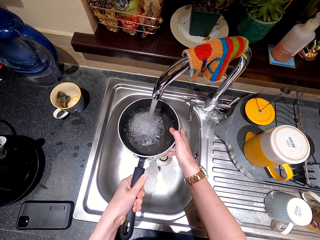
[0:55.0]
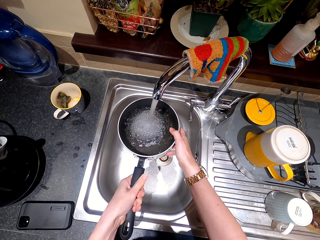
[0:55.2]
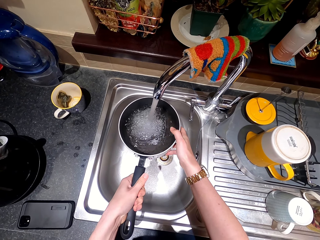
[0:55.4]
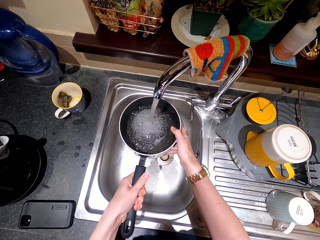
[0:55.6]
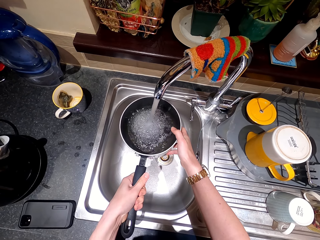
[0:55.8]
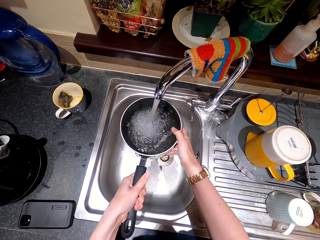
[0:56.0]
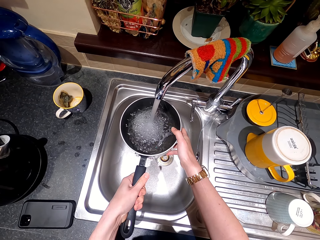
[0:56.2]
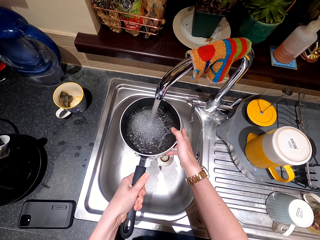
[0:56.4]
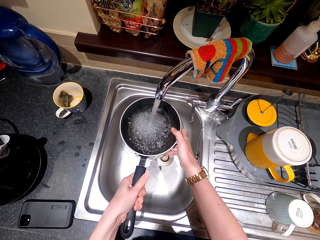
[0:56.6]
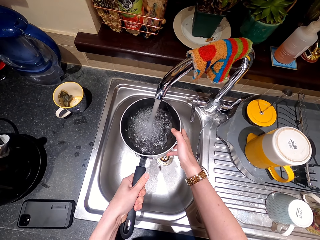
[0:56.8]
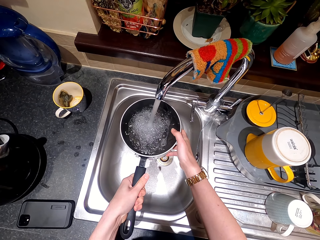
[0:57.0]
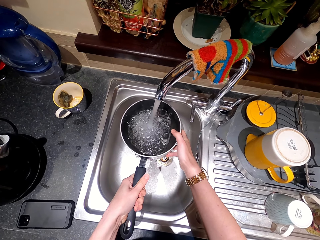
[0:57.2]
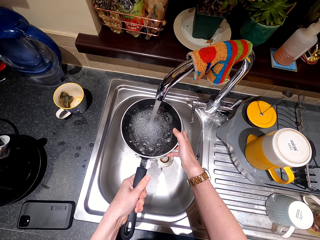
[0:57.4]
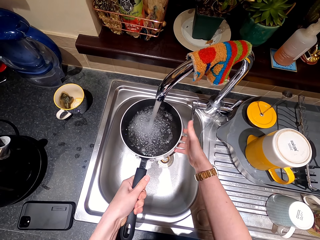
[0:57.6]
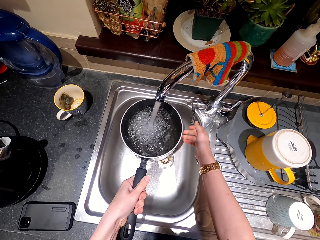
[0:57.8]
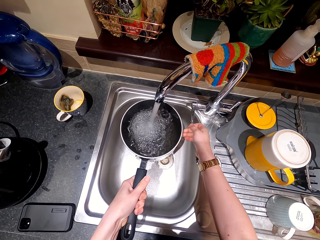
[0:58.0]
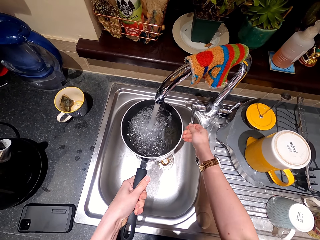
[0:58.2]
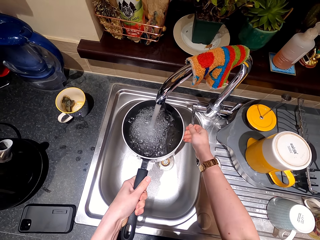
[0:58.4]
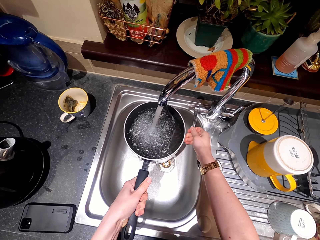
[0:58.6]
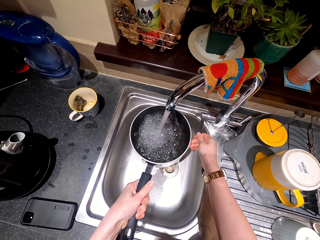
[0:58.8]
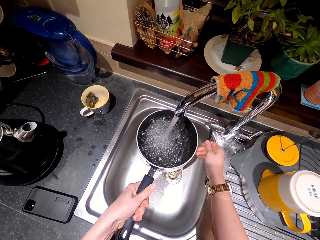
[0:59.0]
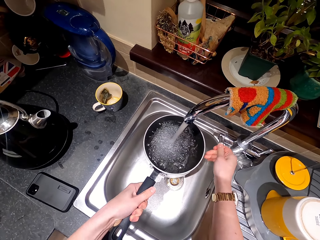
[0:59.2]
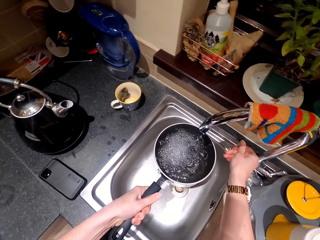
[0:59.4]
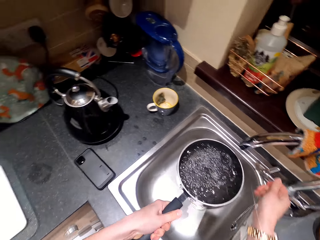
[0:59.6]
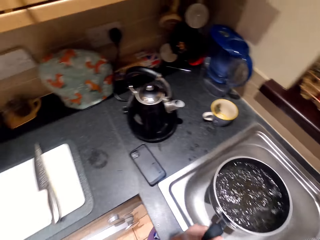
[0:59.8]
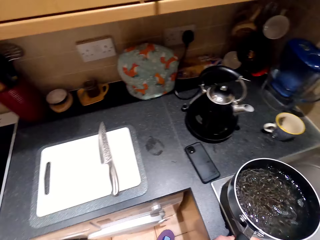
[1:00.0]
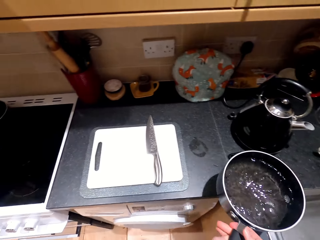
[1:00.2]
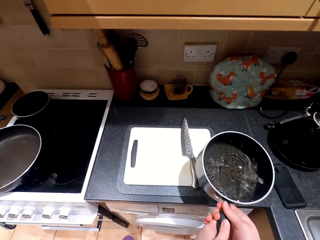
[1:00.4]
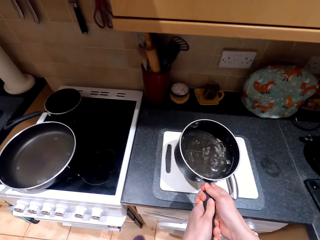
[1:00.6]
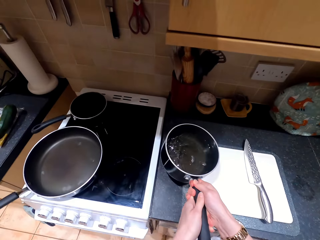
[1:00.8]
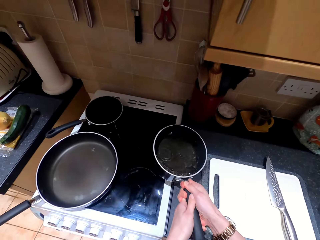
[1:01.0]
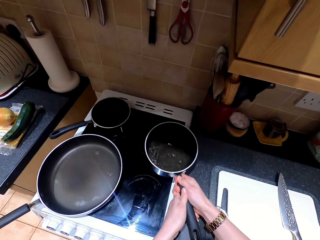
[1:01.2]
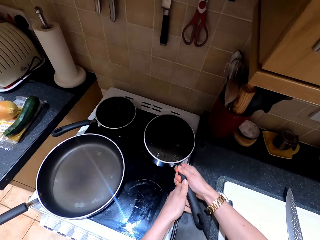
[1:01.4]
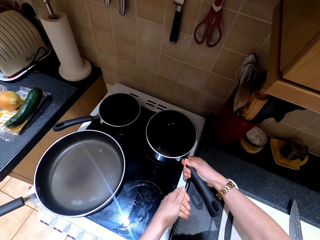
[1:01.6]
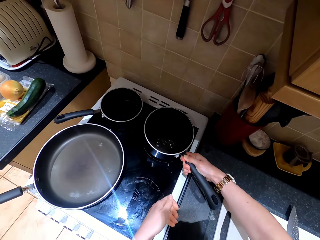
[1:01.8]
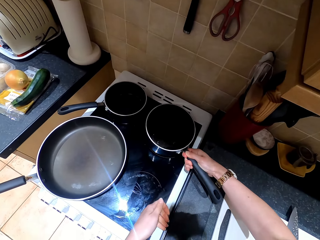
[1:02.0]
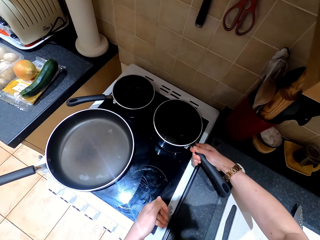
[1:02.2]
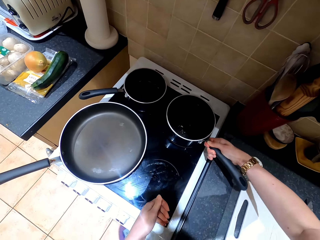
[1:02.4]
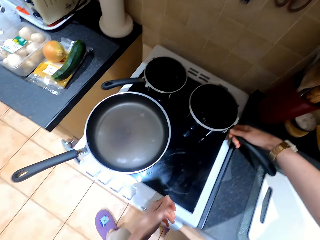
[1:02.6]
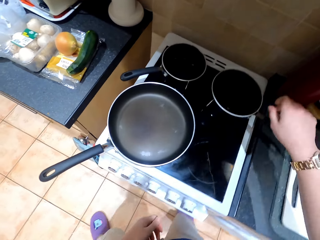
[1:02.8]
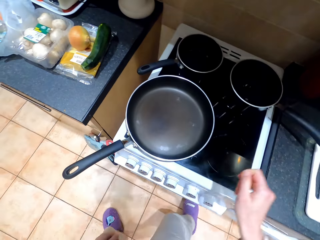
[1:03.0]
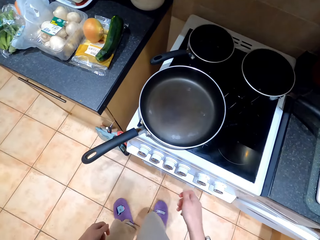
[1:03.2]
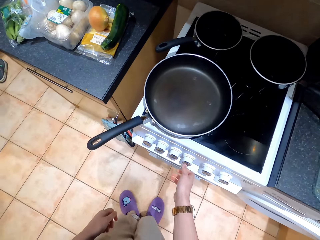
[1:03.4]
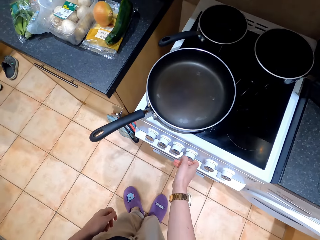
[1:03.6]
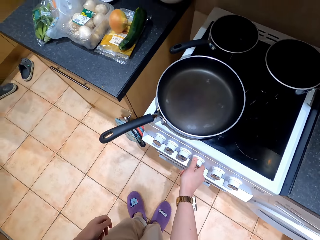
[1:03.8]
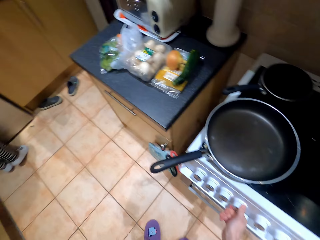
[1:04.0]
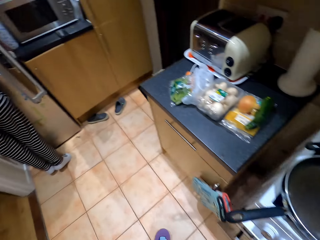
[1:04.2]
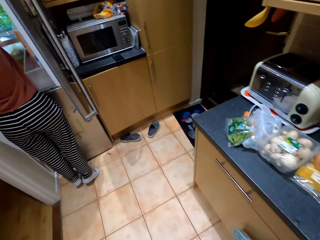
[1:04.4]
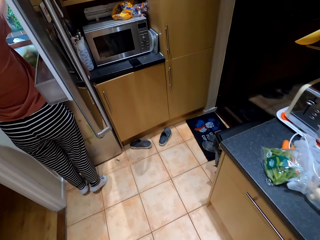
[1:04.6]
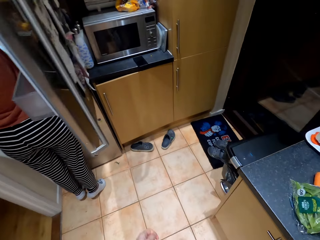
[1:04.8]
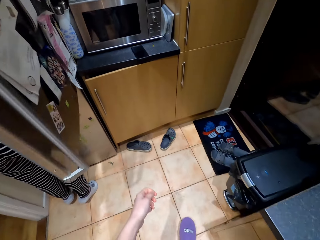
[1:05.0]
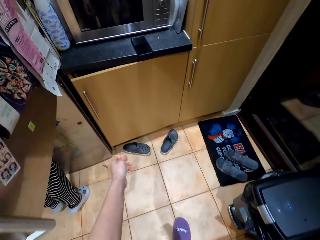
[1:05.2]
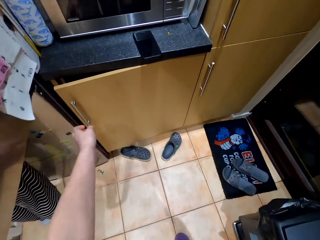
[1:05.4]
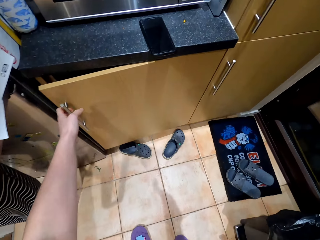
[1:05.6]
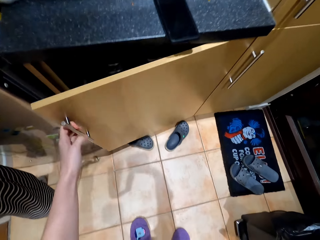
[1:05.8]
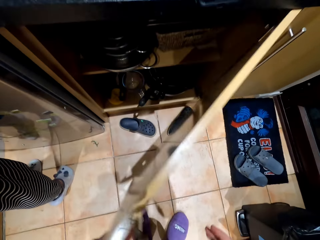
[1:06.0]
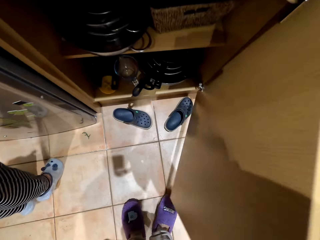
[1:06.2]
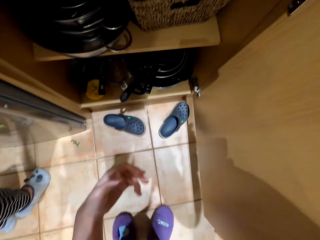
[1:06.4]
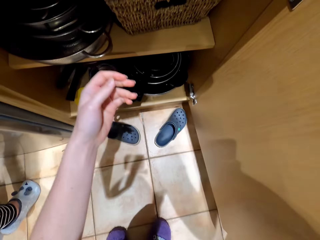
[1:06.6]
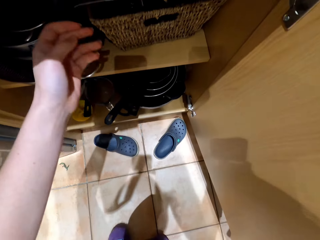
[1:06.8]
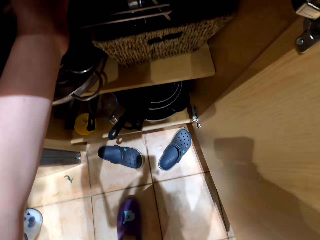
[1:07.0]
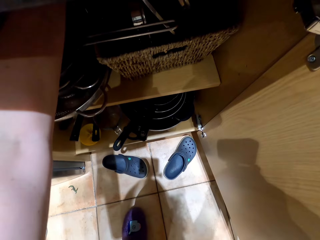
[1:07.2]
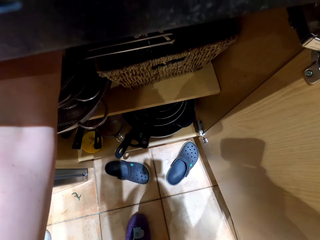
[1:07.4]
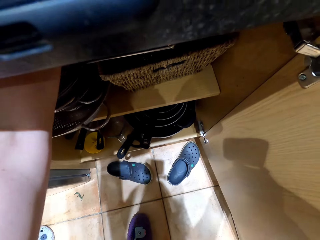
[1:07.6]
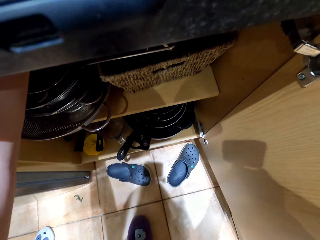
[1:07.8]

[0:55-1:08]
The camera wearer turns off the tap. They converse with a female and walk around the kitchen. They put the cooking pot with water on the cooker. They turn on the cooker, adjust the cooker knob, and walk around the kitchen. The female does something in the fridge. The camera wearer opens the cabinet.

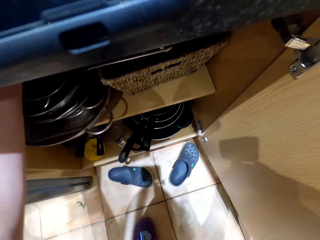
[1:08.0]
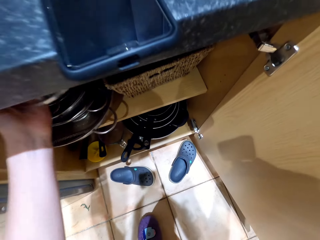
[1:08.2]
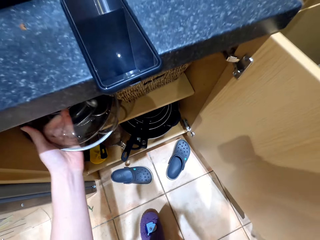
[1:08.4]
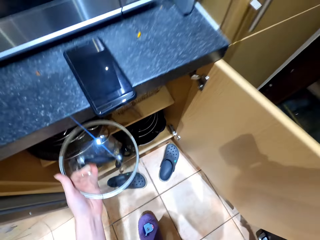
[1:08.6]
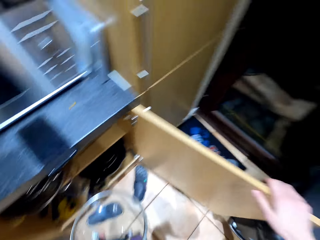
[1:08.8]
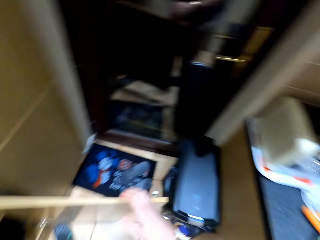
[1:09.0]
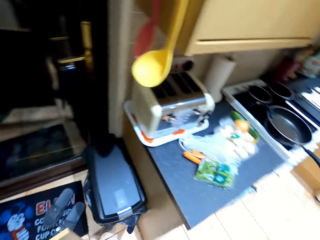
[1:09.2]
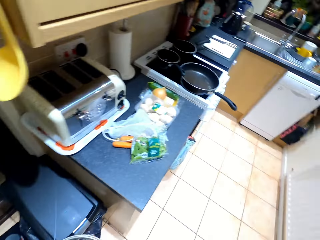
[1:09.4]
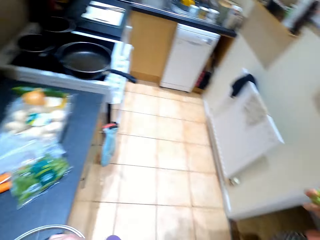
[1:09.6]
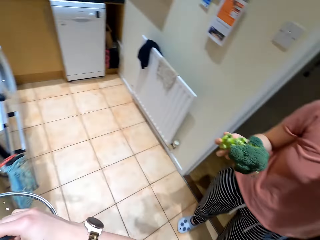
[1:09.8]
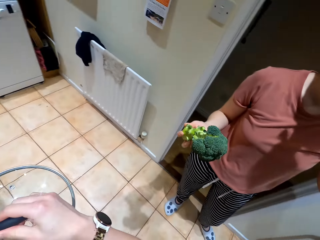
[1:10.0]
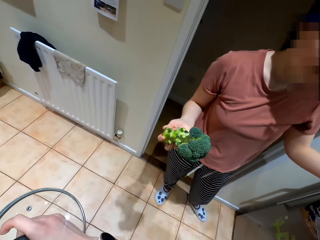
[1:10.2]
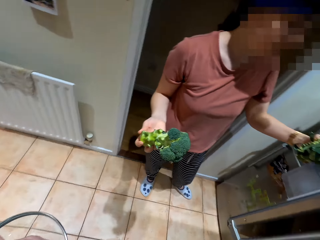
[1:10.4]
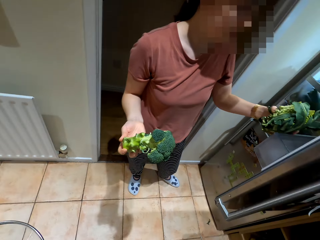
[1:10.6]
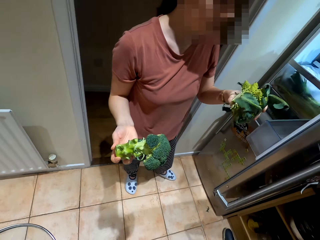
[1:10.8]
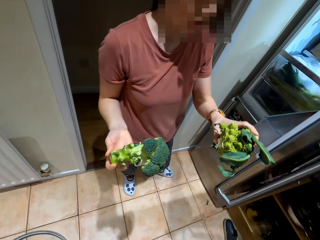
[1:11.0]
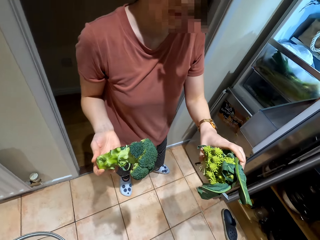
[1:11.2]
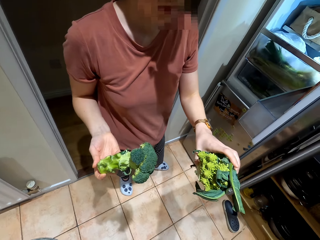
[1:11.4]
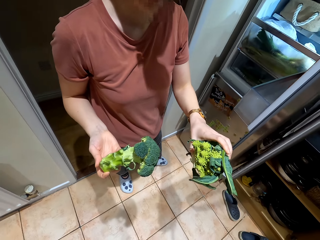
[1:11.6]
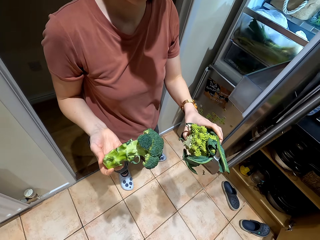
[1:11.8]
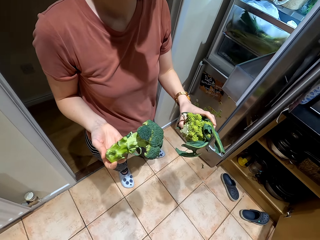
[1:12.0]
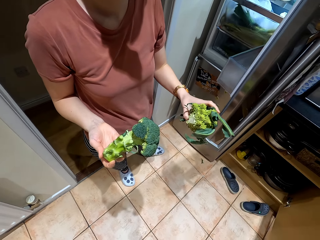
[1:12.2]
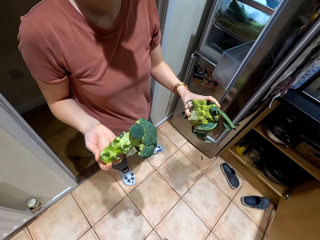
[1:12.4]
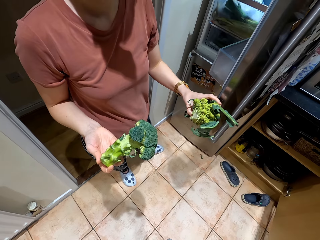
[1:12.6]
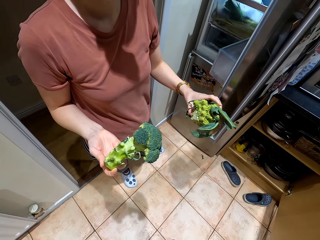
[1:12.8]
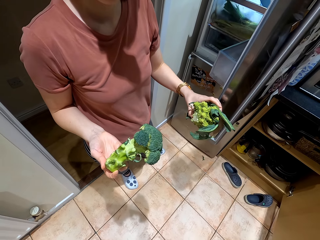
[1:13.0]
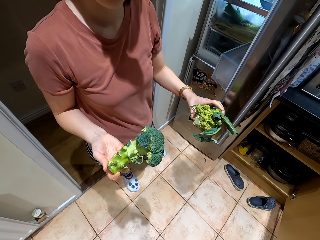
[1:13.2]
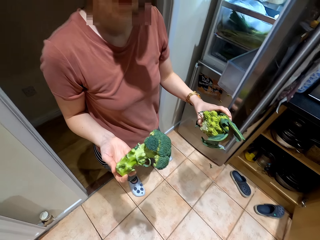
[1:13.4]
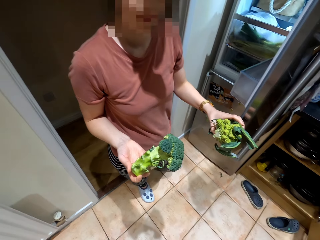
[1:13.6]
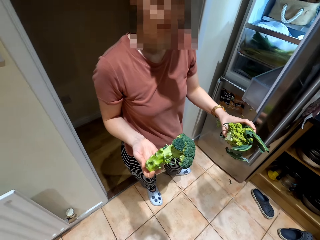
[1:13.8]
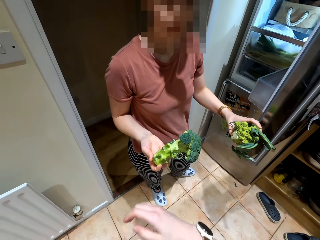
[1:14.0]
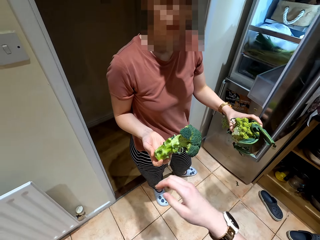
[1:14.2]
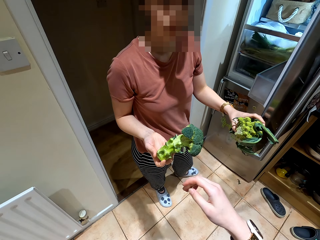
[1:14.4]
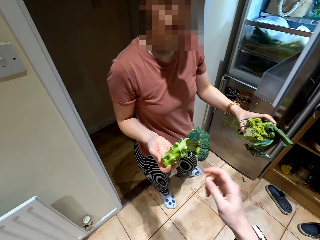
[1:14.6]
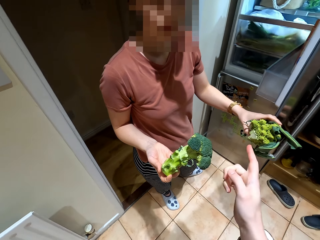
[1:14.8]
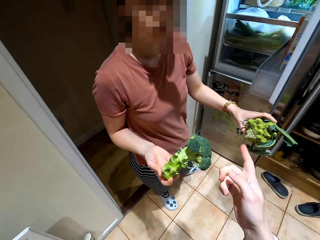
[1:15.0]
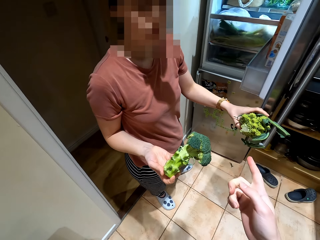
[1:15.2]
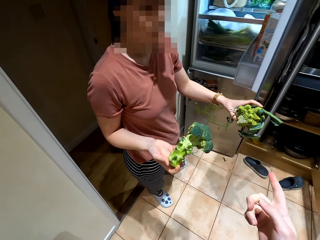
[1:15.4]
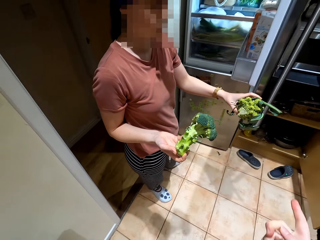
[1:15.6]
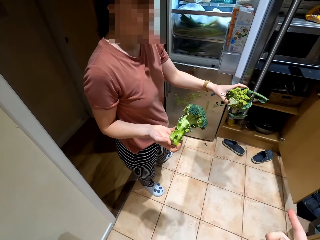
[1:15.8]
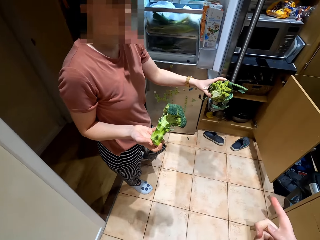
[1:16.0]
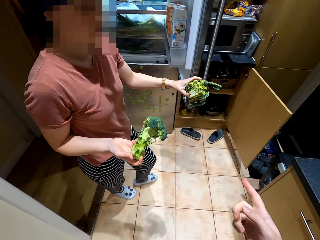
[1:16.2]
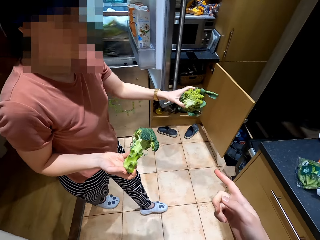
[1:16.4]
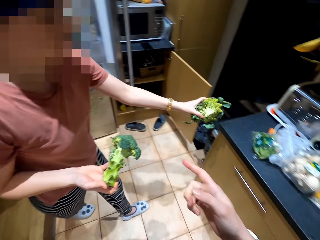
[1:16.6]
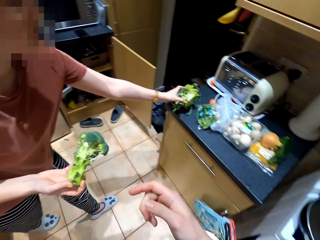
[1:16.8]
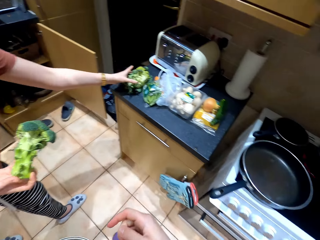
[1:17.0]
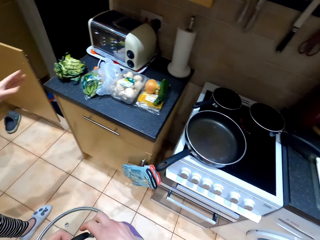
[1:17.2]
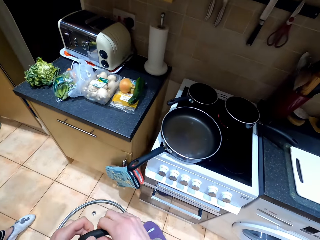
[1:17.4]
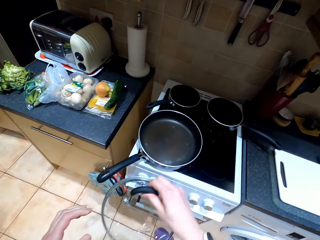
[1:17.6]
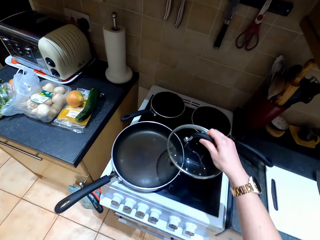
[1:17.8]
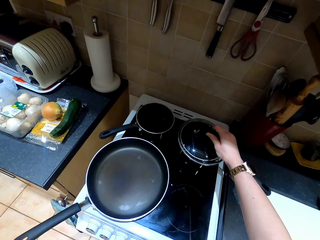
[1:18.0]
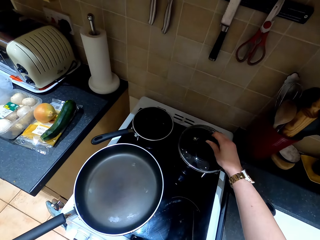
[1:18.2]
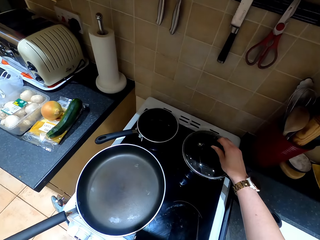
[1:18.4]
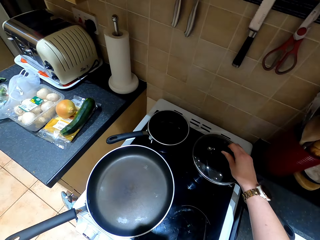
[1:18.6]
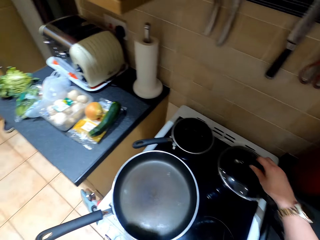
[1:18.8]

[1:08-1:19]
The camera wearer picks a lid from the cabinet. They walk around the kitchen. A person holds broccoli with hands. The camera wearer dialogues with the person. The person places a hand on the fridge door. The camera wearer points at the broccoli. The person places the broccoli on the cabinet.
